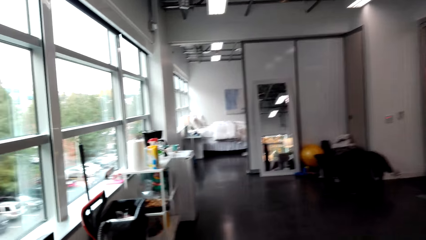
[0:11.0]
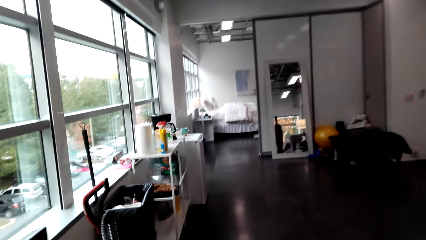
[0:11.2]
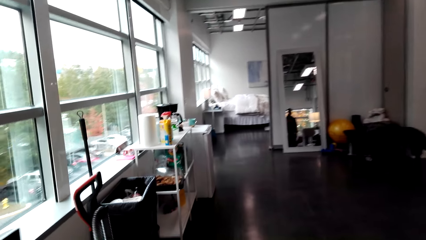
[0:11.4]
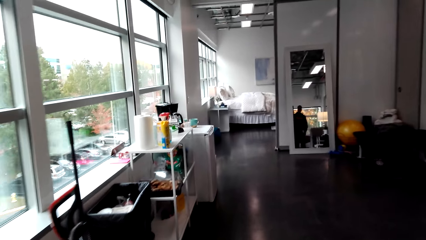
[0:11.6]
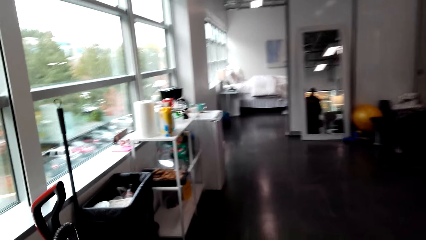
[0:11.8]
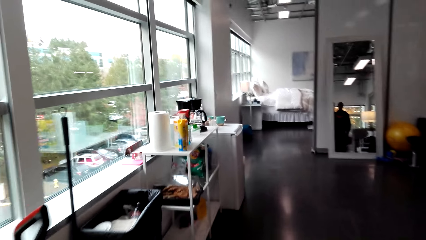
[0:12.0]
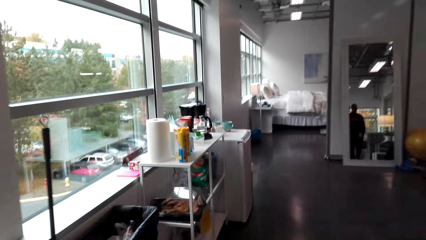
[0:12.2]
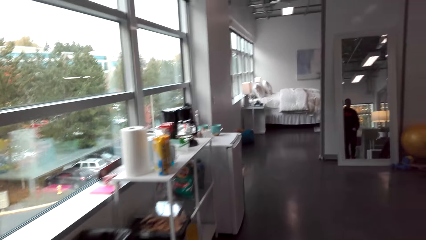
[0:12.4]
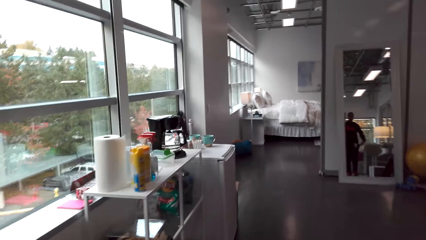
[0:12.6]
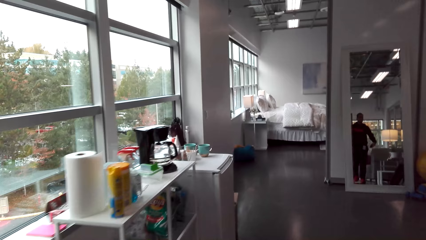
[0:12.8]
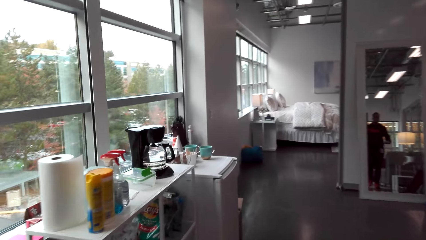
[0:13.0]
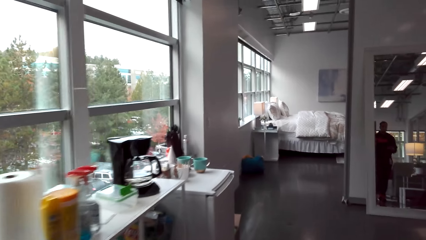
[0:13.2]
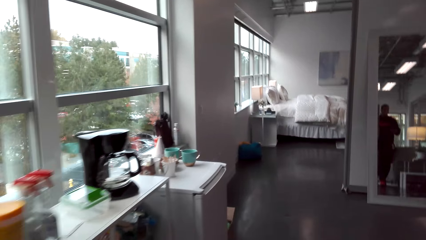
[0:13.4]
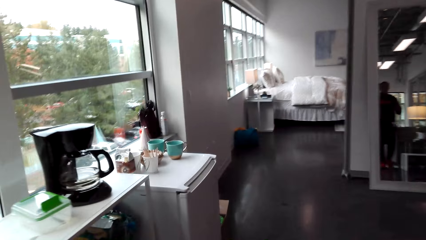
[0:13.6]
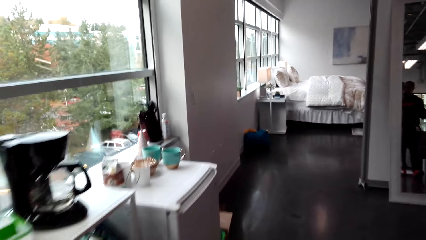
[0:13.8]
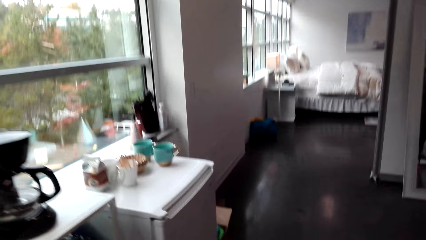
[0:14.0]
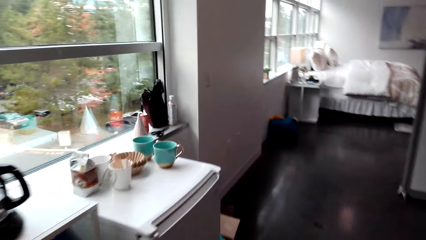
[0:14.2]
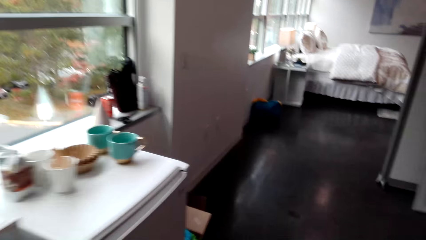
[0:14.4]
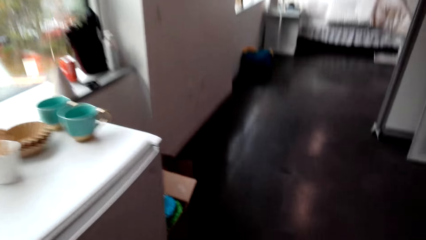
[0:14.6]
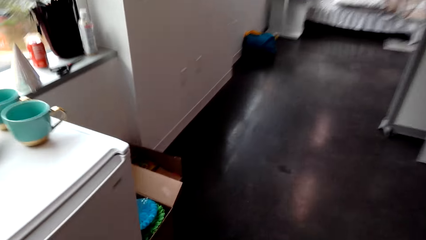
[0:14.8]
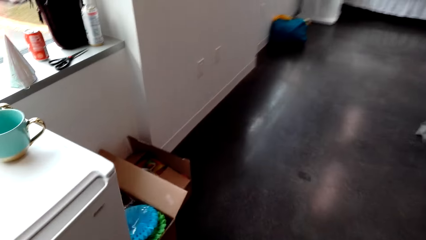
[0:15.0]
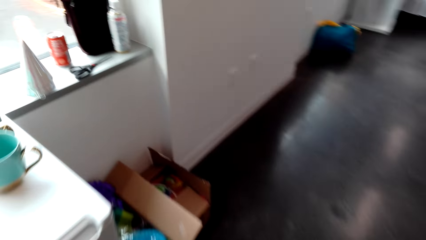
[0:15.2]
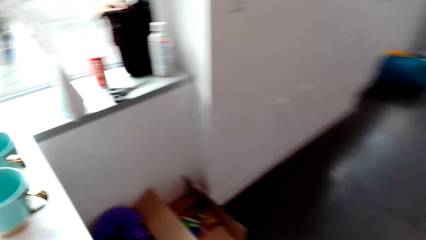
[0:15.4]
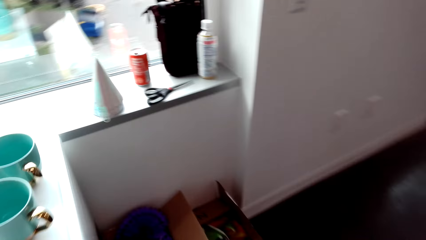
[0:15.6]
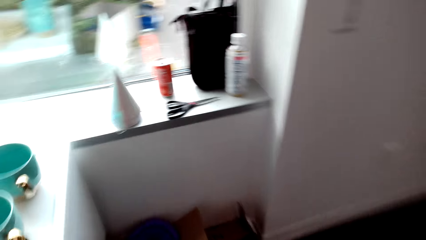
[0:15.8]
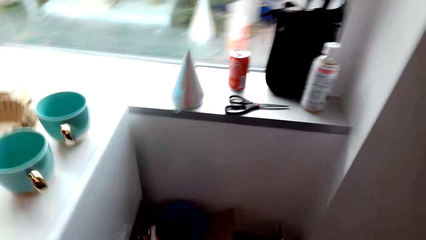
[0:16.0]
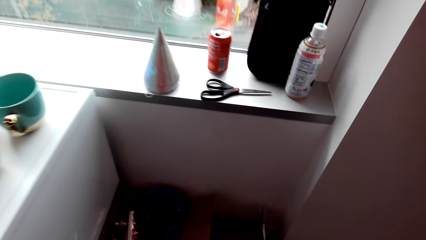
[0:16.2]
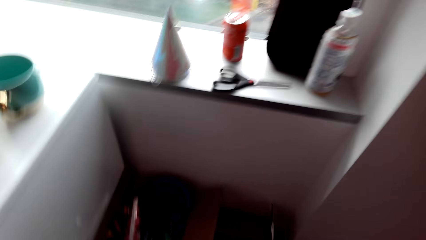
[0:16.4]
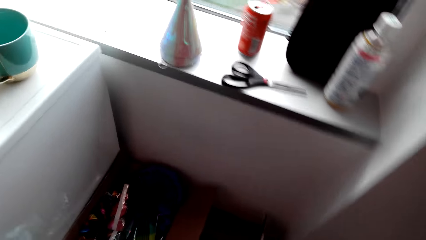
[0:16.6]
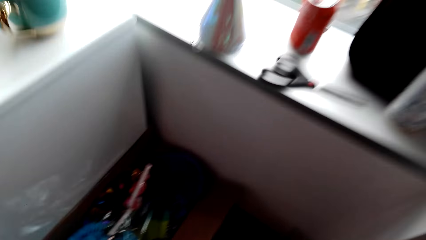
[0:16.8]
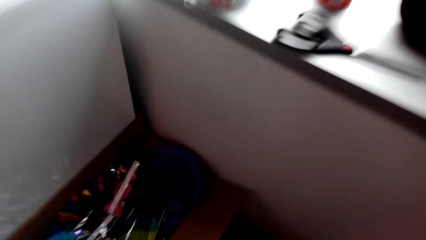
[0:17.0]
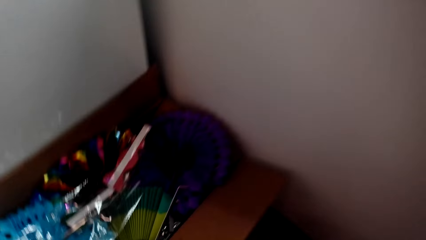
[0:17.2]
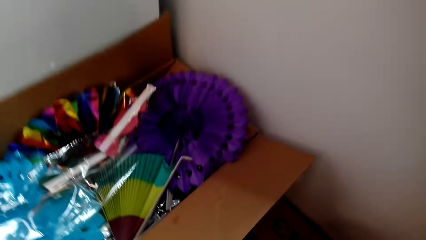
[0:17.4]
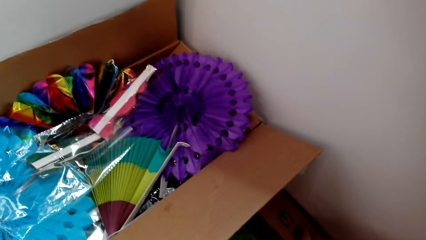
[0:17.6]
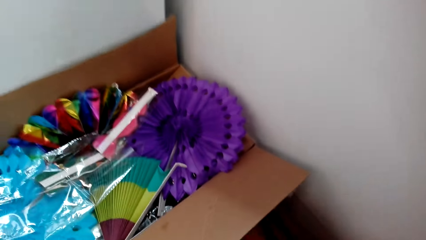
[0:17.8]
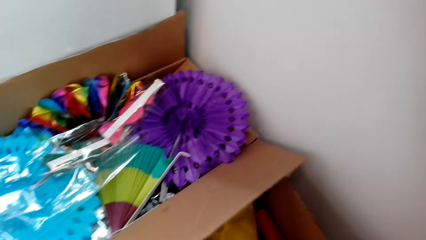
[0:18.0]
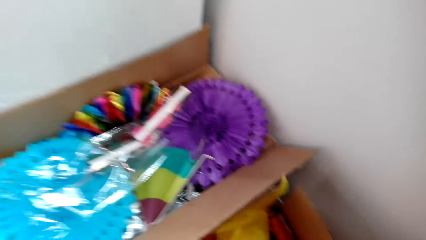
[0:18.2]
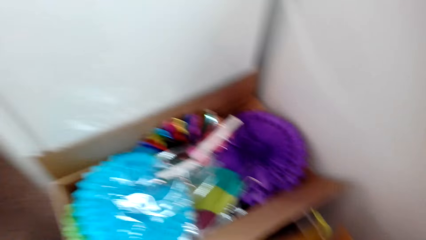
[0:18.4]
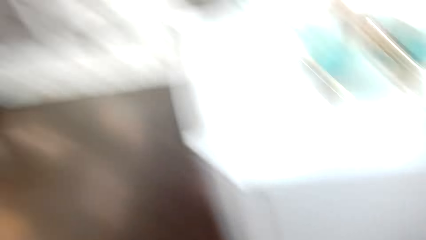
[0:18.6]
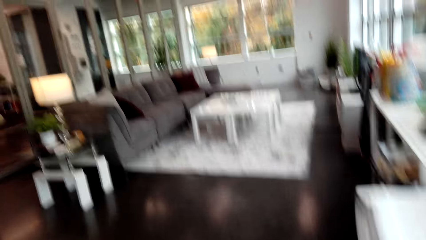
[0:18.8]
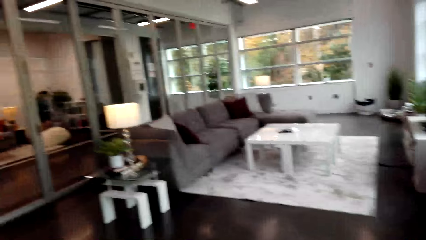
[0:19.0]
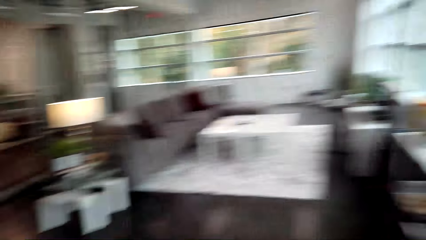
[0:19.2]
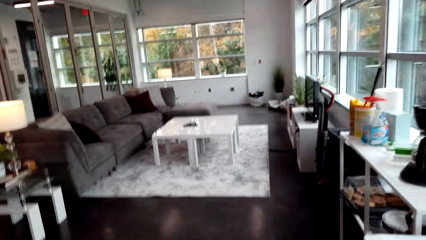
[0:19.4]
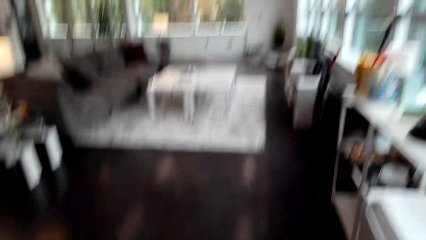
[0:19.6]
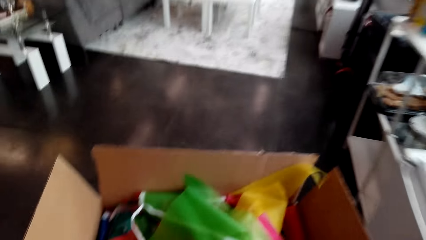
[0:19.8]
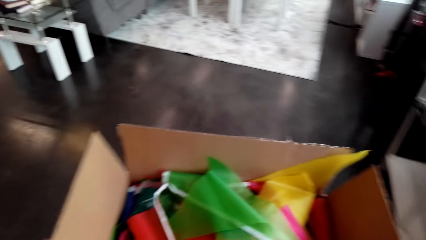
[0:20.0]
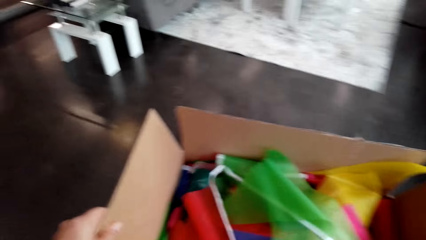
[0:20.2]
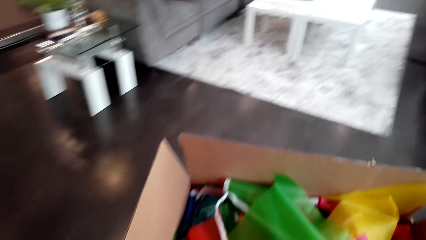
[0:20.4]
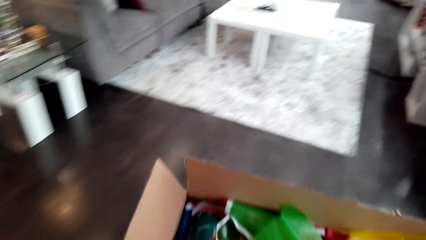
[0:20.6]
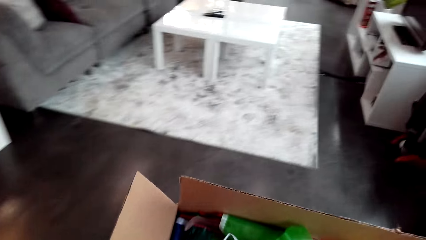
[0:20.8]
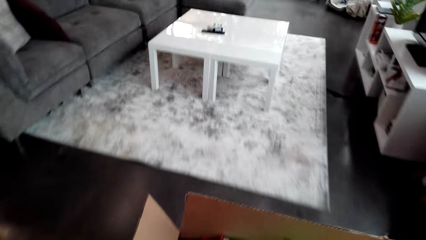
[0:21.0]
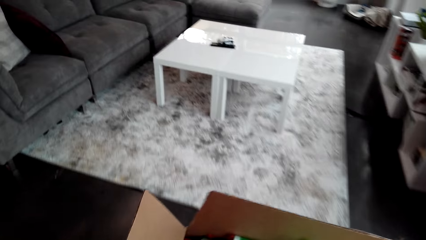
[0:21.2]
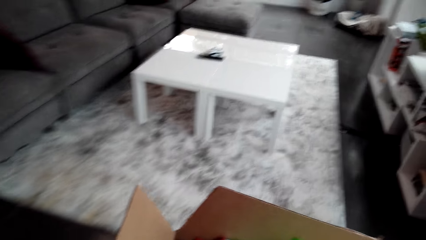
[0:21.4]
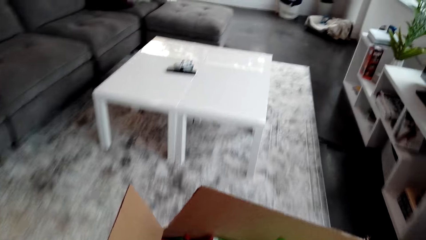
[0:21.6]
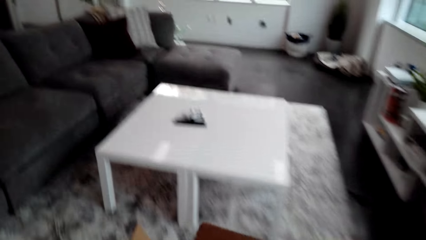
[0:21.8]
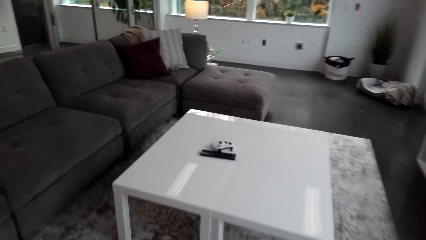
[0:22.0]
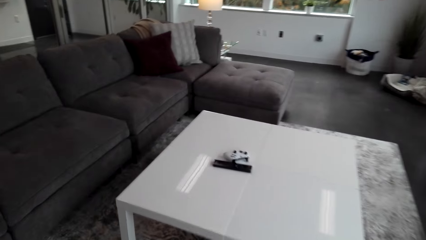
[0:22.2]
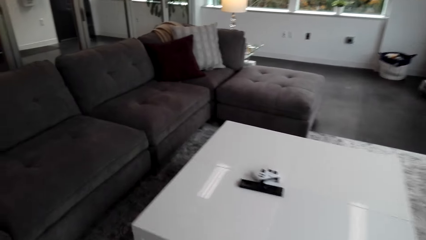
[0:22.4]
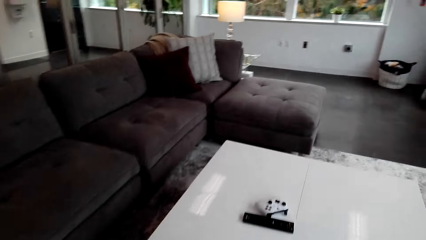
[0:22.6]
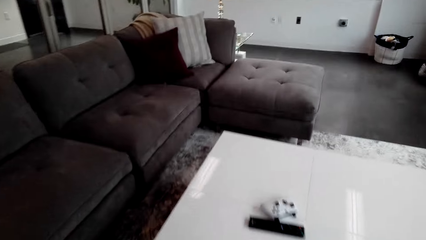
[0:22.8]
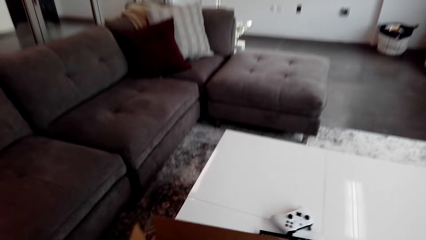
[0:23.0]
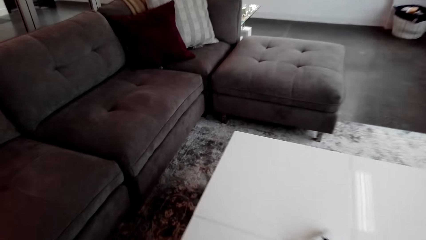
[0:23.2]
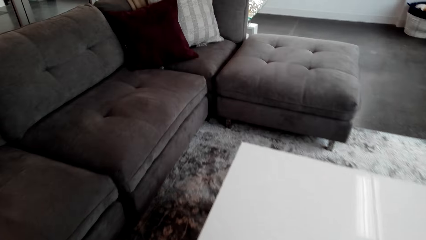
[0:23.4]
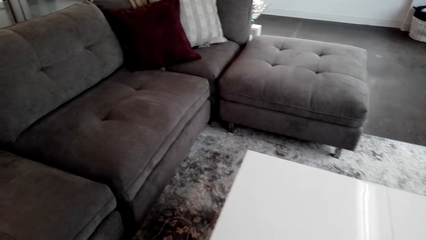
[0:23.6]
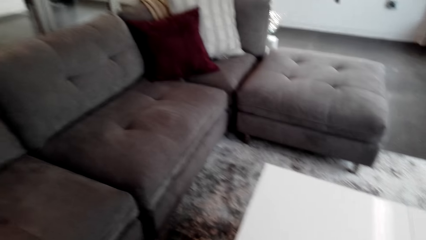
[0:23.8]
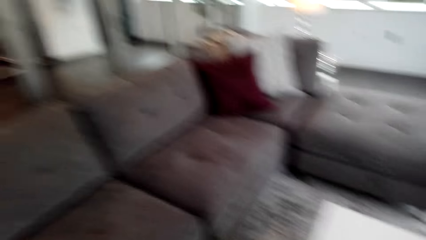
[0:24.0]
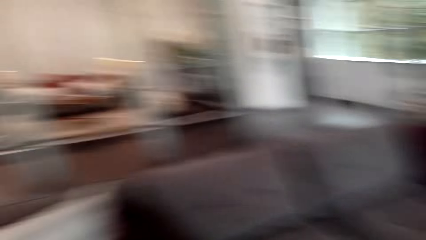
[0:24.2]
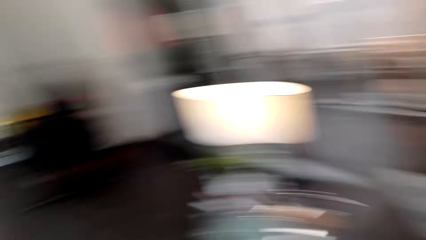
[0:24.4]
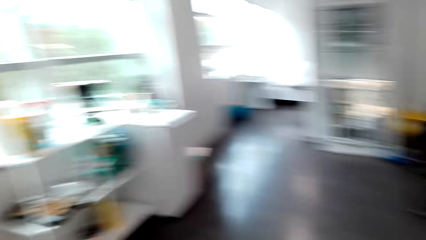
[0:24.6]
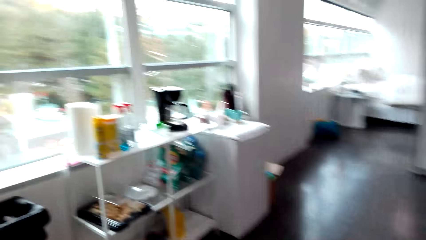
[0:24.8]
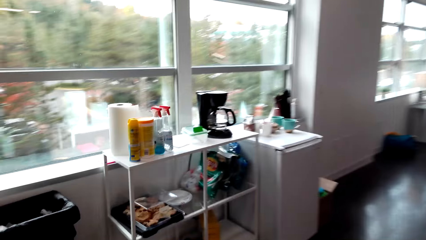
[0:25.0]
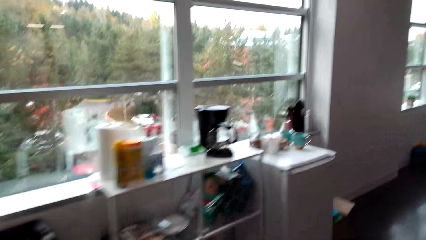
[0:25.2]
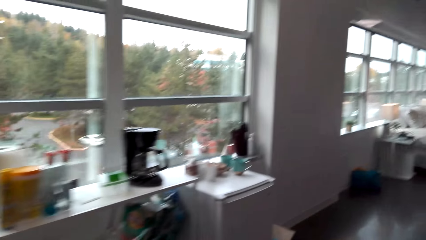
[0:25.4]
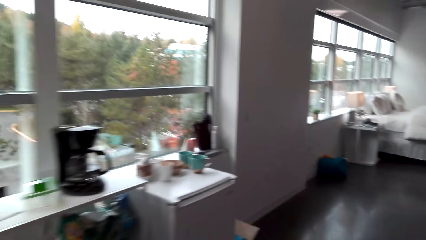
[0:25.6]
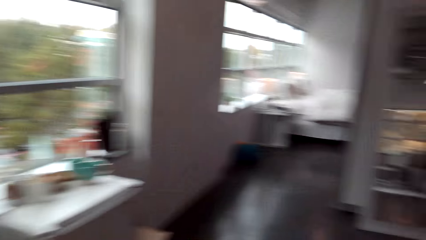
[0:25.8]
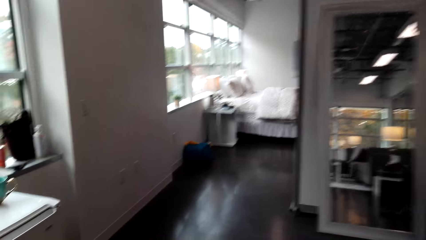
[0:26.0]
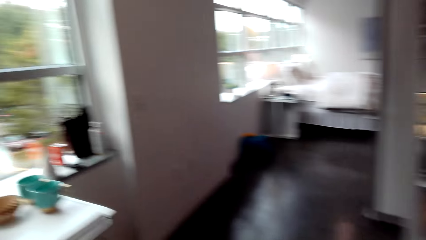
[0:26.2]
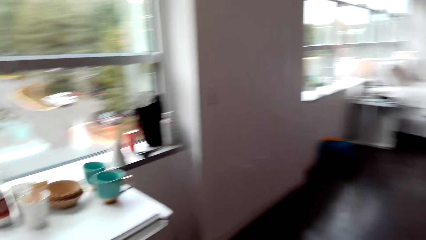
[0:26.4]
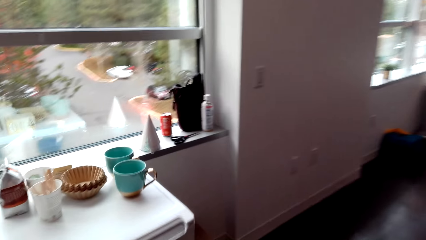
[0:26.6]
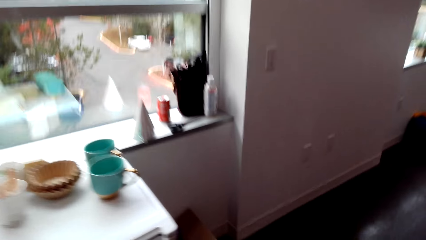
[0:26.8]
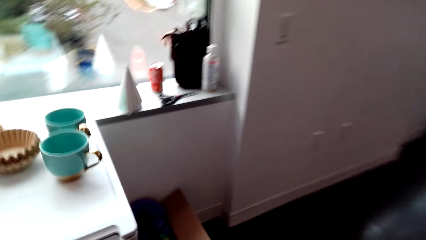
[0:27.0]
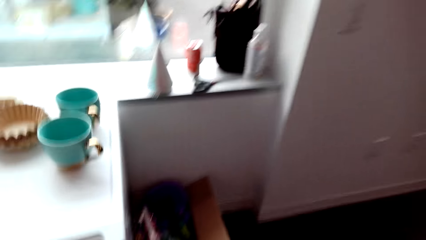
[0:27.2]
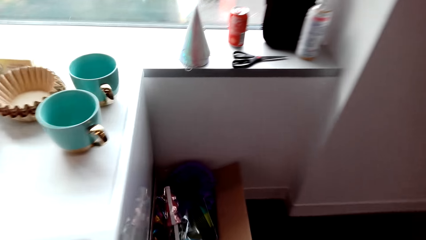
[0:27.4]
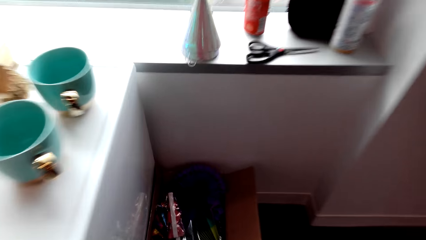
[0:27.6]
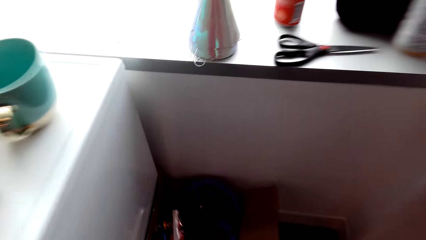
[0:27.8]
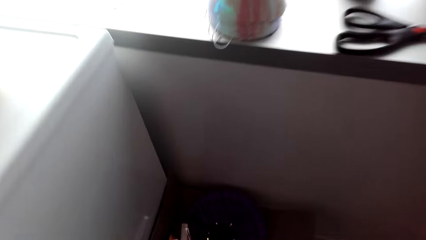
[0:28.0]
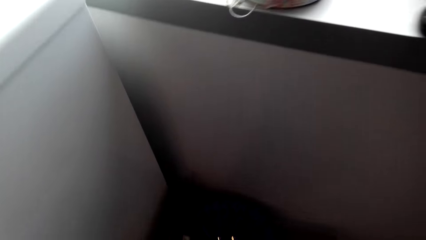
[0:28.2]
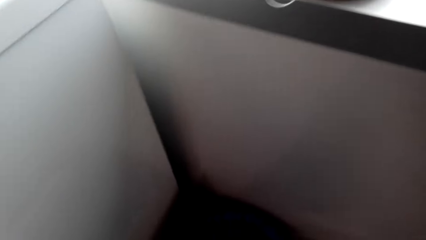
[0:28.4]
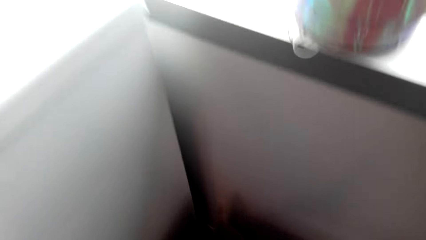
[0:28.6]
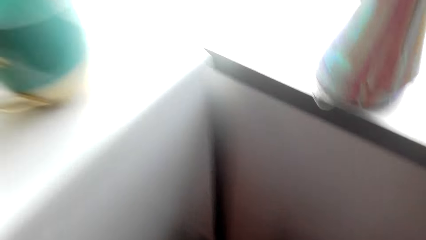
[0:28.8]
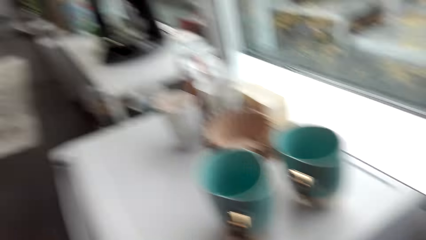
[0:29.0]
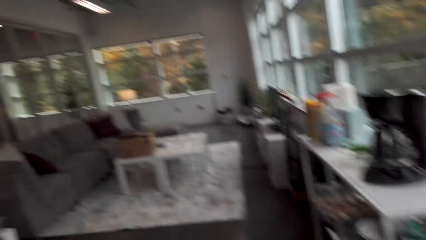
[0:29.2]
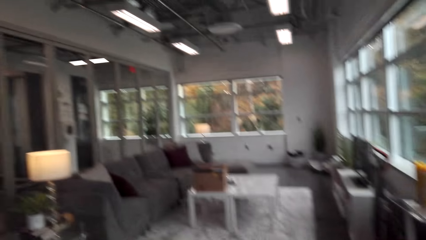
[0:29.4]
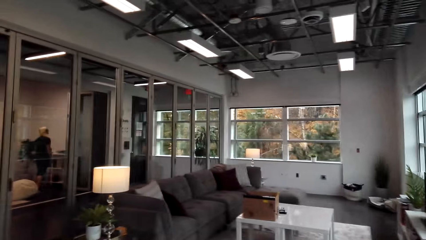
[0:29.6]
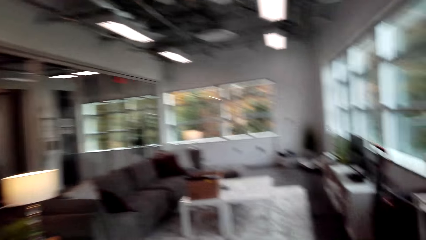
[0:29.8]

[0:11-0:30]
The camera wearer walks toward the kitchen. They pick the box. They put it on the table. They pick the box.
